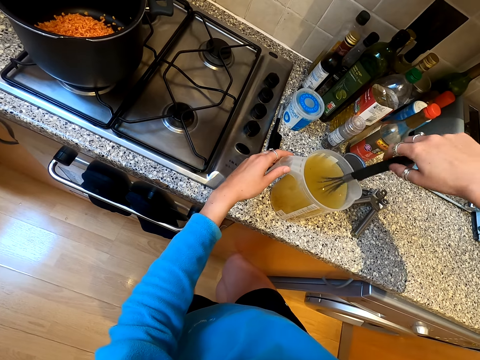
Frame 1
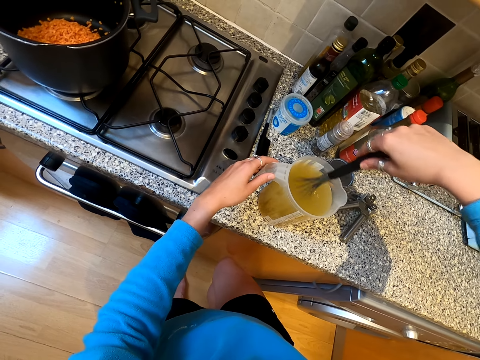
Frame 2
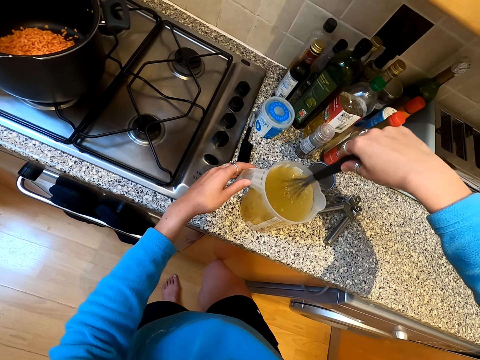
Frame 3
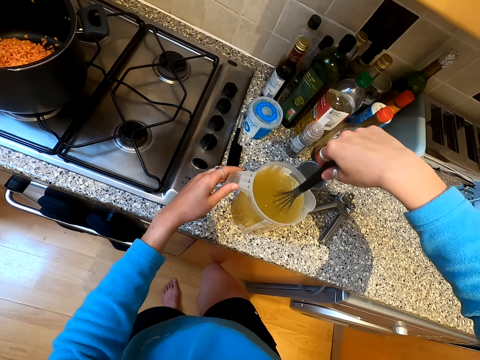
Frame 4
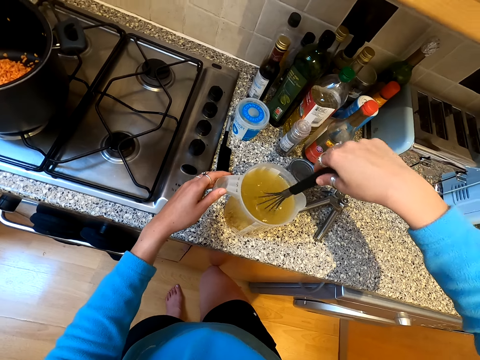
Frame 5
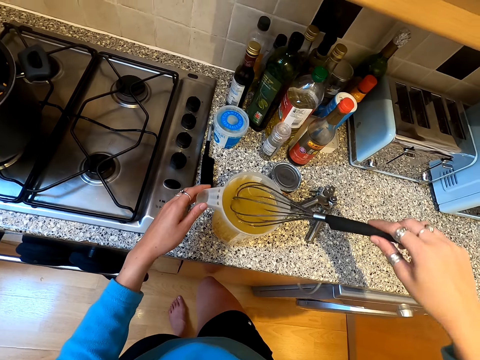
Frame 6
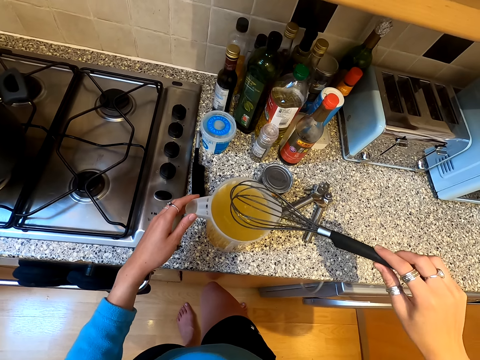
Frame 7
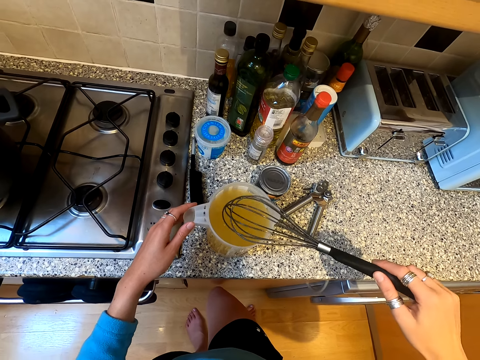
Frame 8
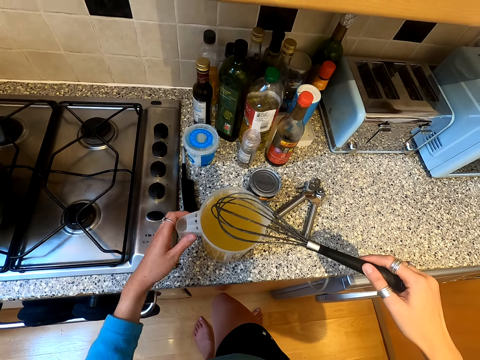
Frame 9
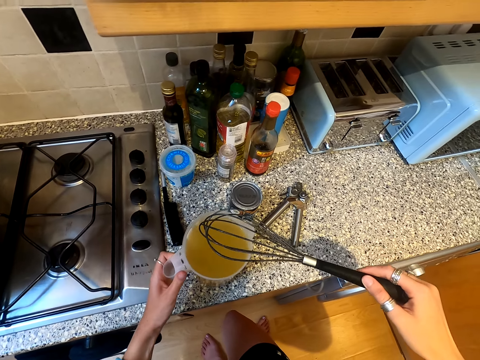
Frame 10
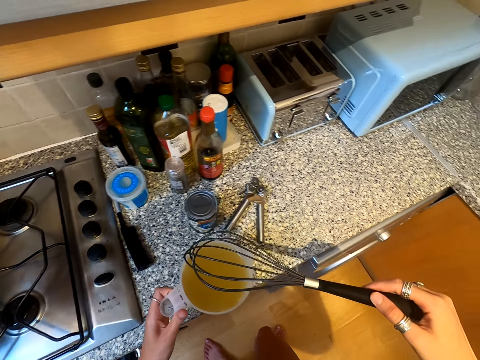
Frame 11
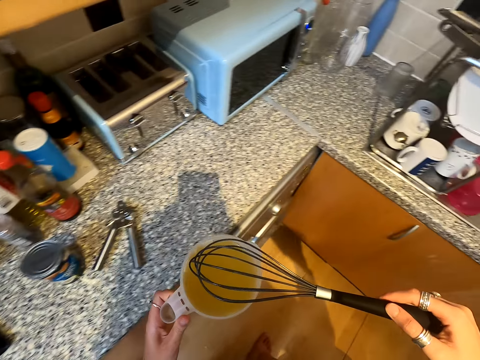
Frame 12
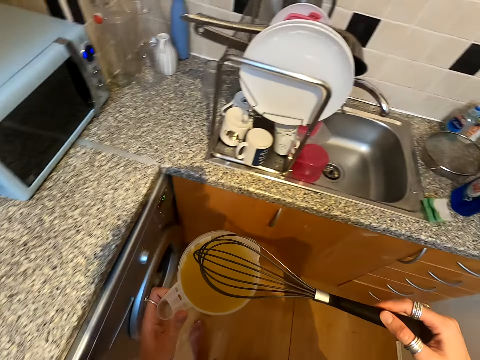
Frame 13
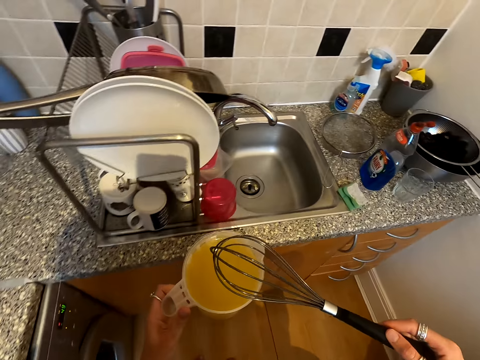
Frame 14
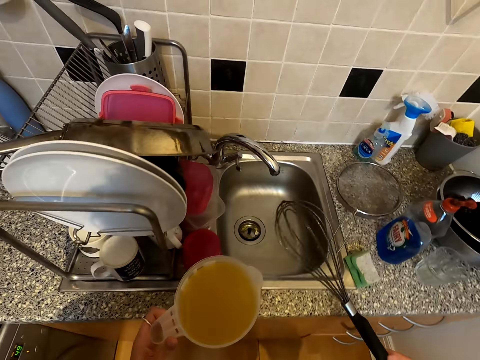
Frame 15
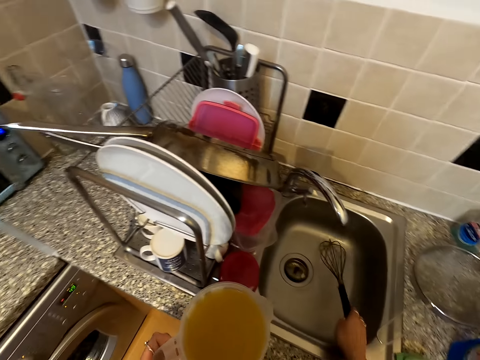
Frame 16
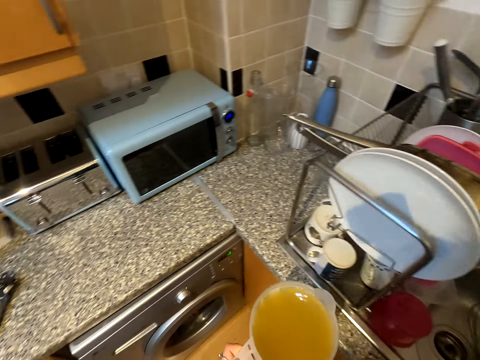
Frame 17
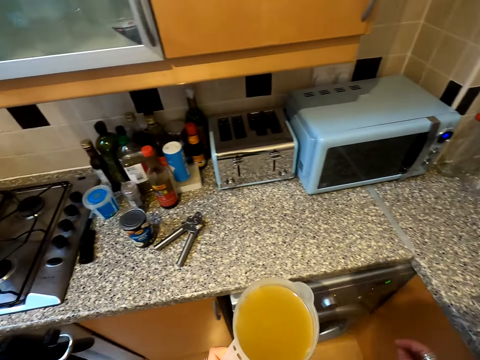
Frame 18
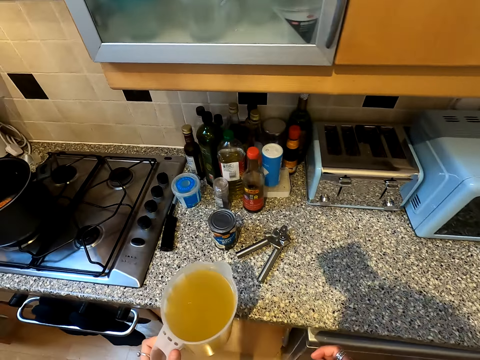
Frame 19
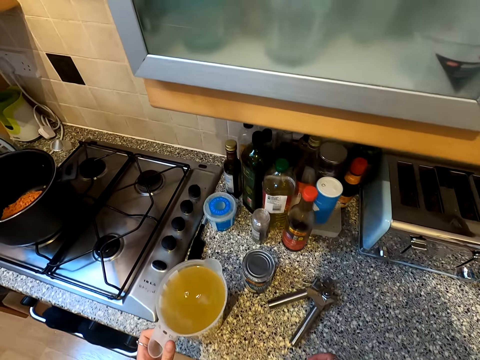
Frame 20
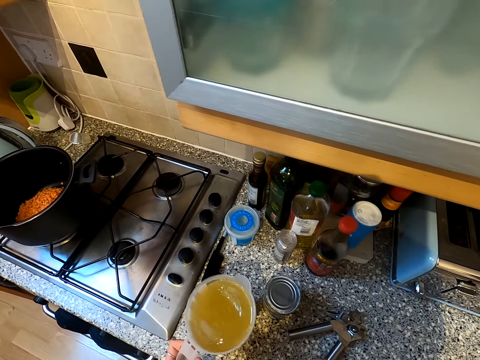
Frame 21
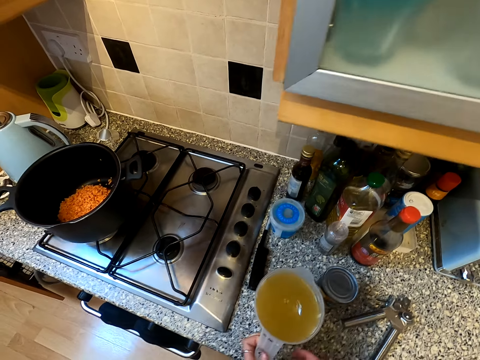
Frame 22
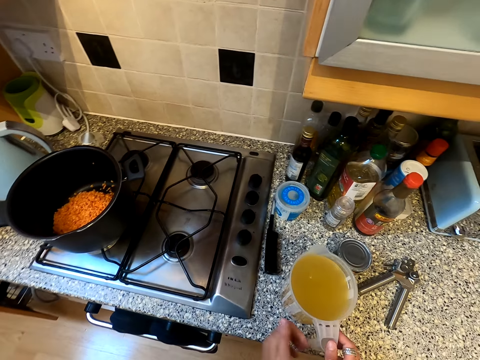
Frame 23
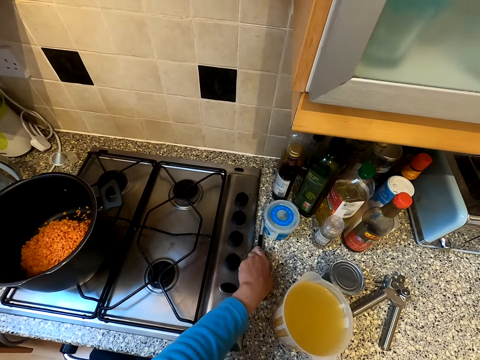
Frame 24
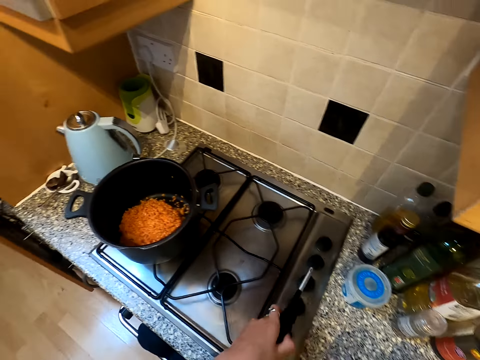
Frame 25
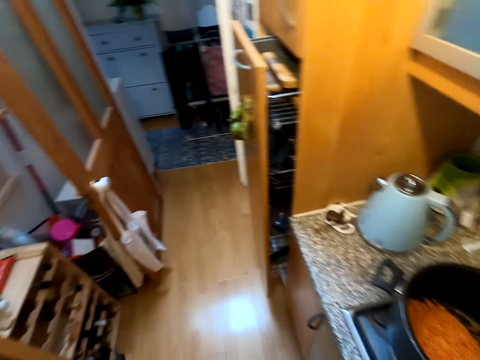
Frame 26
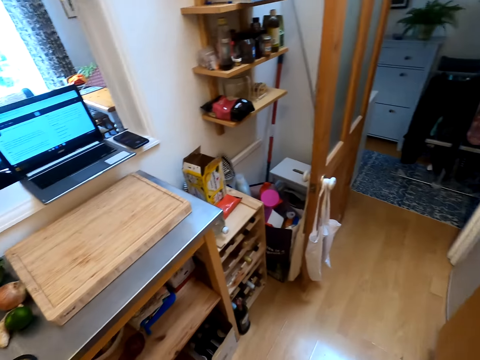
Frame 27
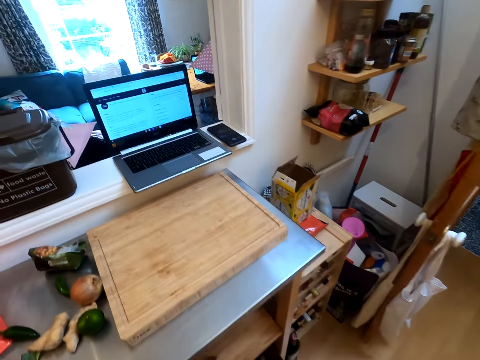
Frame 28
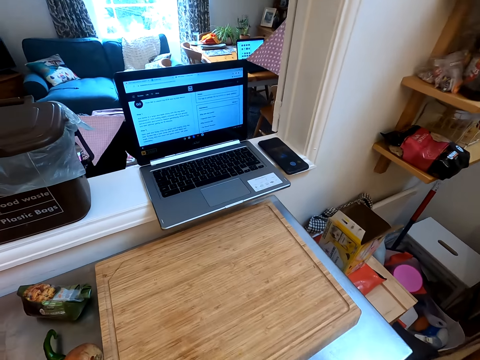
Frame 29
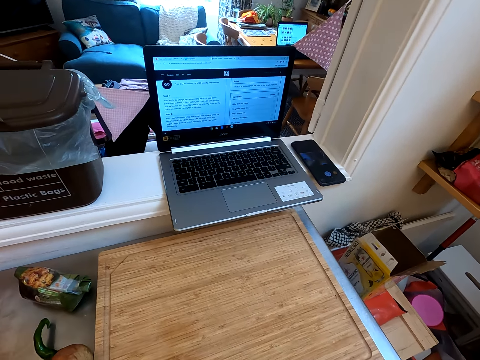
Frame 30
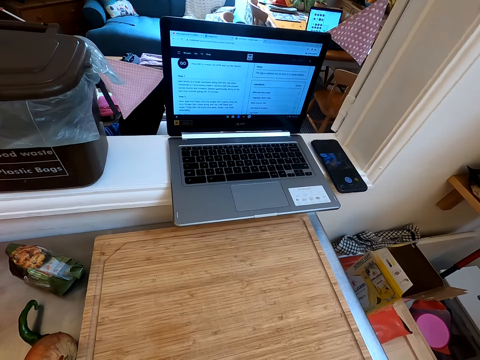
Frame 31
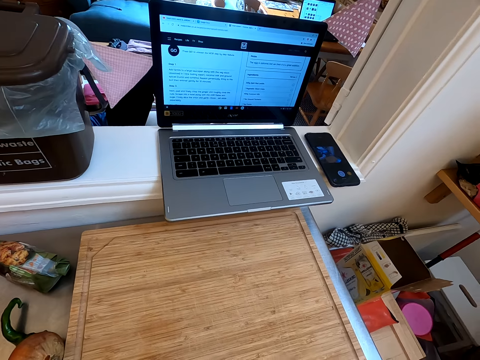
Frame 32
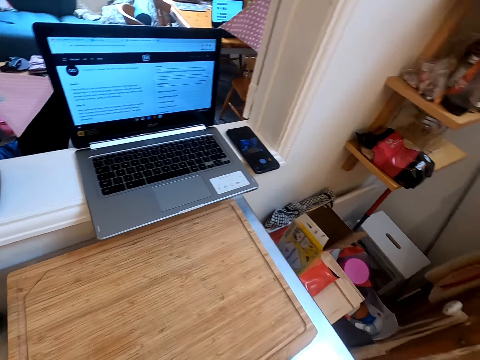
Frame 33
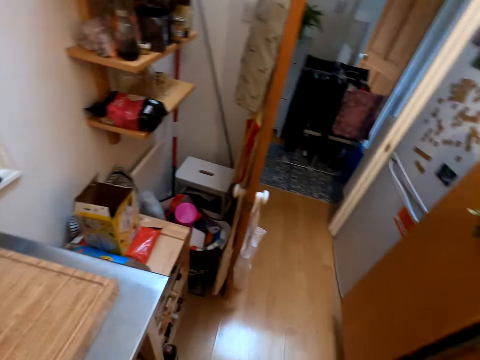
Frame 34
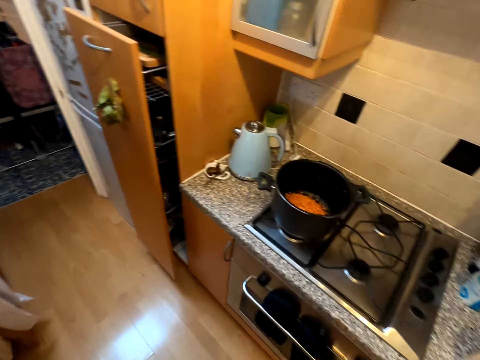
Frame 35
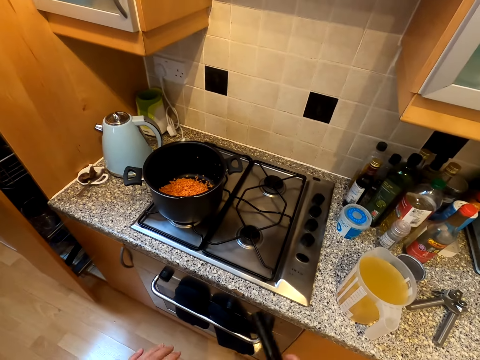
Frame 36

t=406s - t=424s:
The camera wearer lifts the wire whisk from the jug. They take the jug. They carry the jug and walk around the kitchen. They put the wire whisk in the sink. They walk around the kitchen. They put the jug on the kitchen cabinet. They take the gas lighter. They walk around the kitchen. They look at the laptop. They walk around the kitchen.

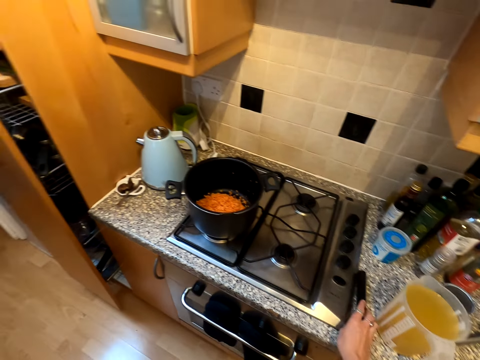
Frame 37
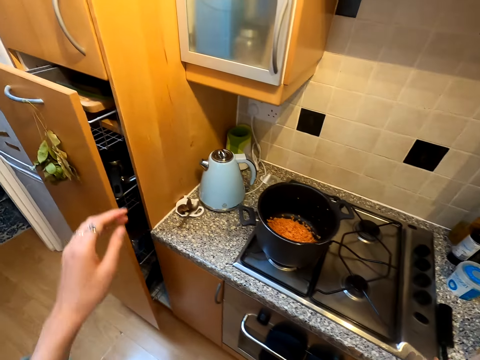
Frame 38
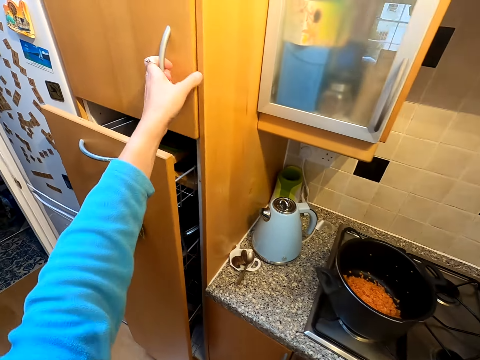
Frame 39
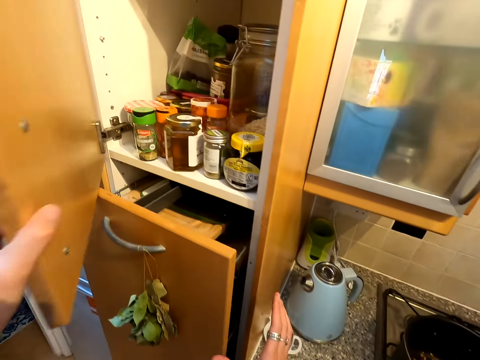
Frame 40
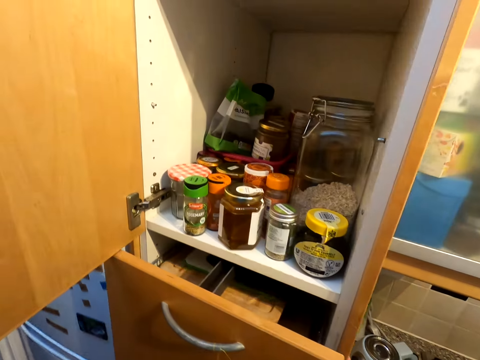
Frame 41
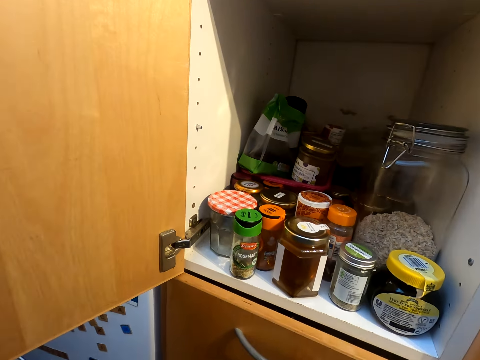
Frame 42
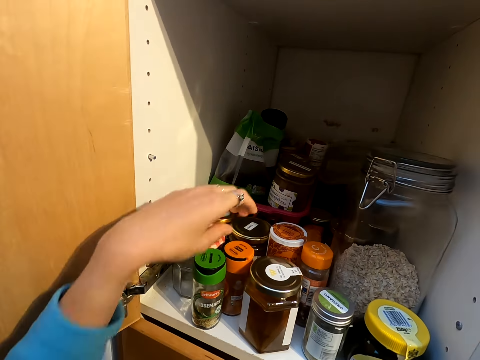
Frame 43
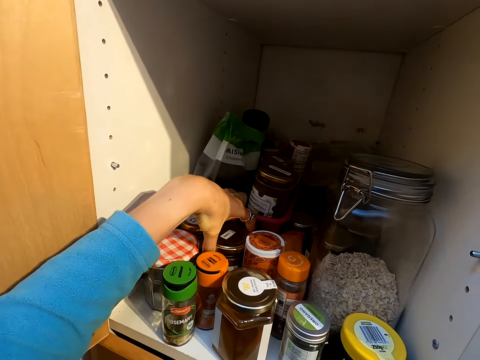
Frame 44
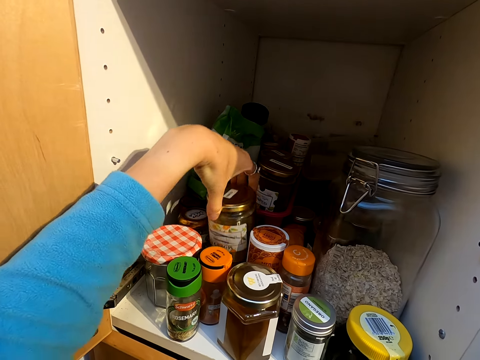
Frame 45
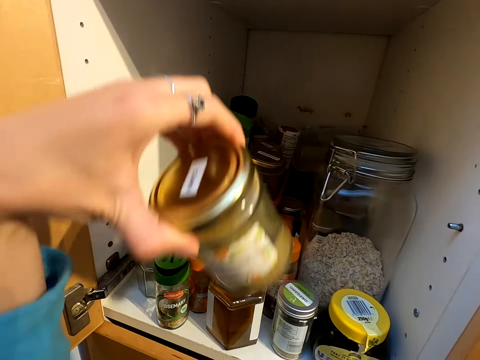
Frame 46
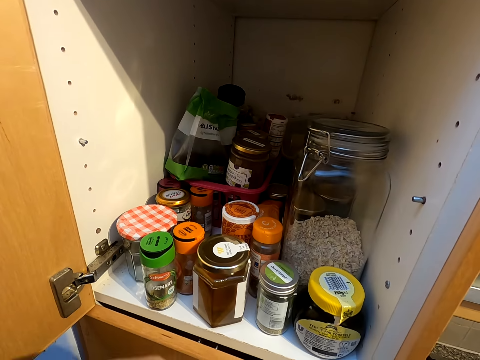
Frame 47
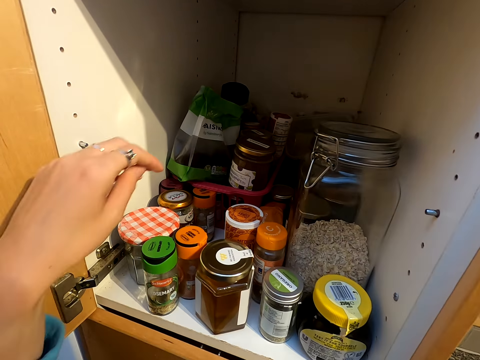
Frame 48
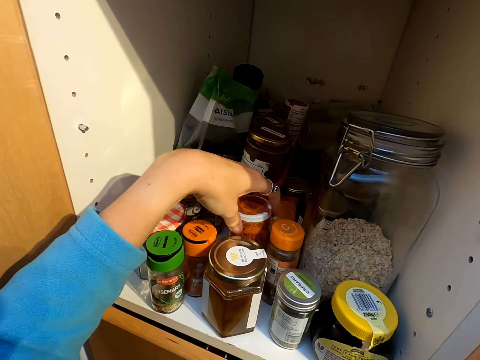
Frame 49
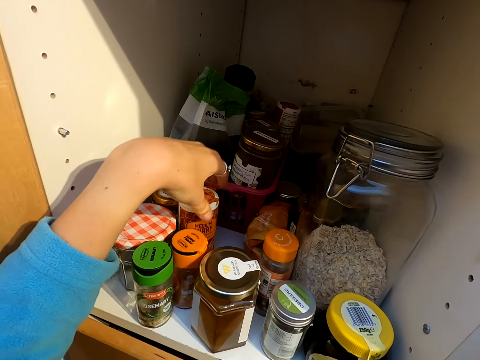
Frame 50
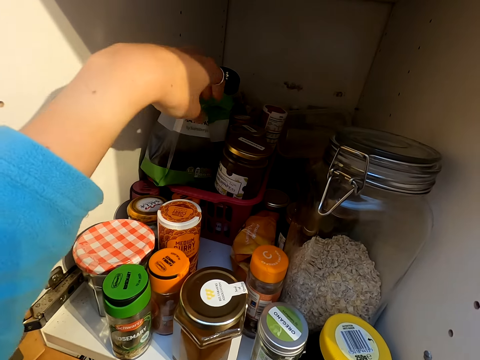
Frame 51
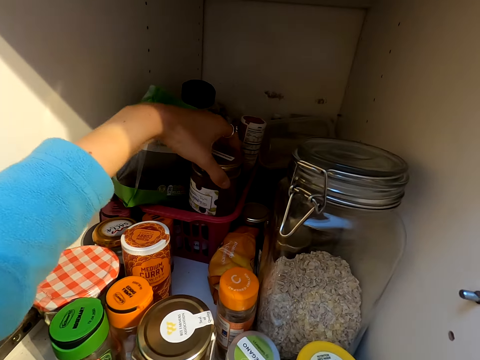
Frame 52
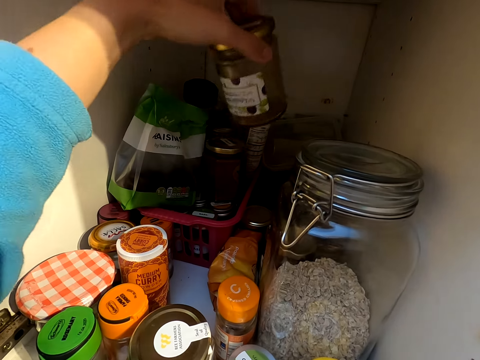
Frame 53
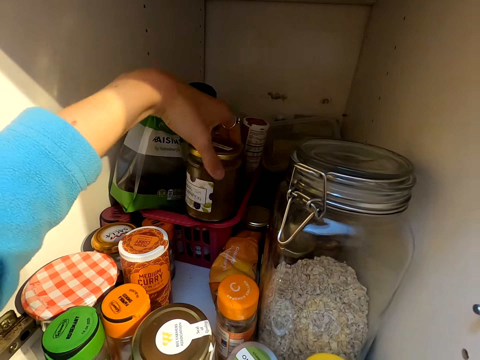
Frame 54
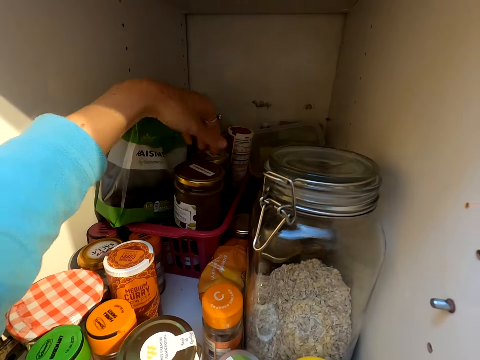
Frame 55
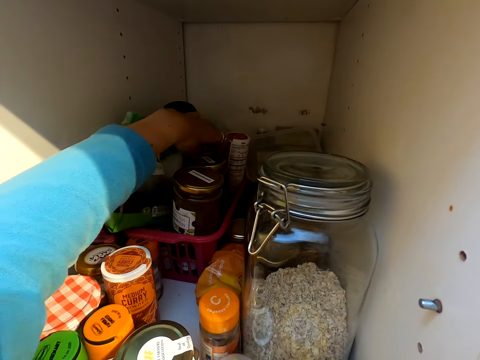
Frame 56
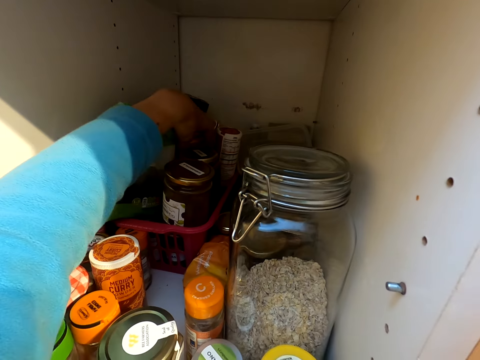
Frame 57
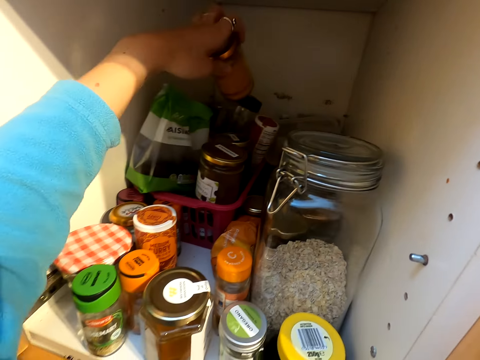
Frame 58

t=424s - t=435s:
The camera wearer puts the gas lighter on the kitchen cabinet. They open the kitchen cabinet. They close the dish washer. They take a spice container. They move the food spice container in the cabinet. They look at the food spices container. They pick up a container, put down the container, and pick up another container.
